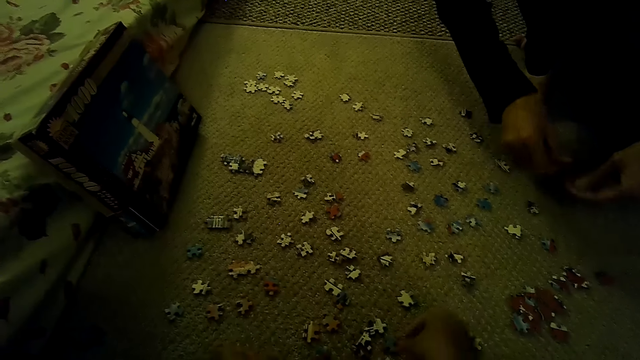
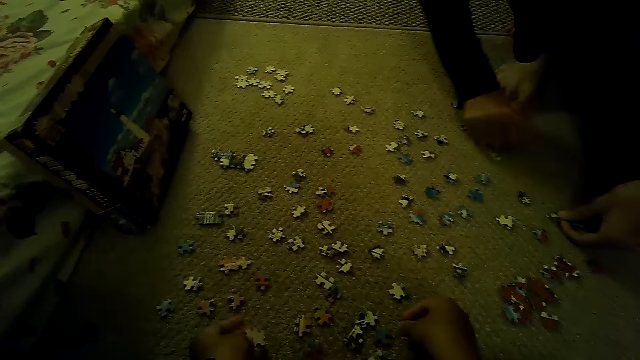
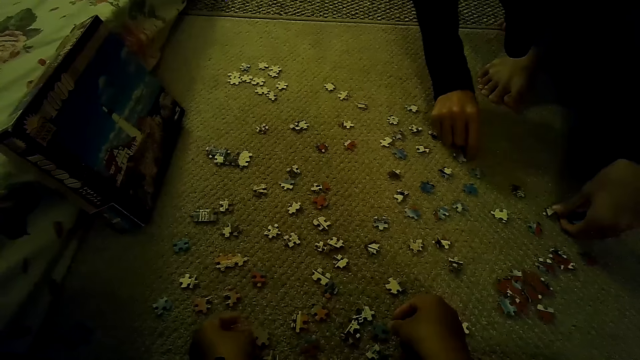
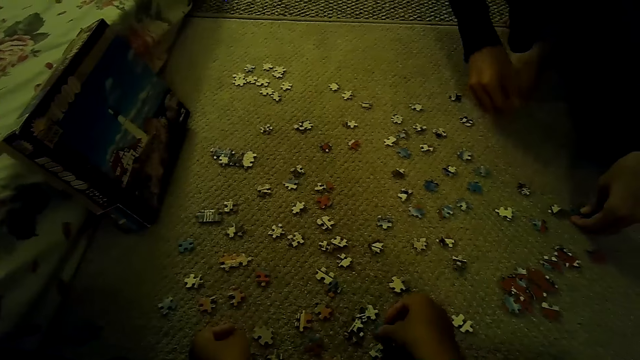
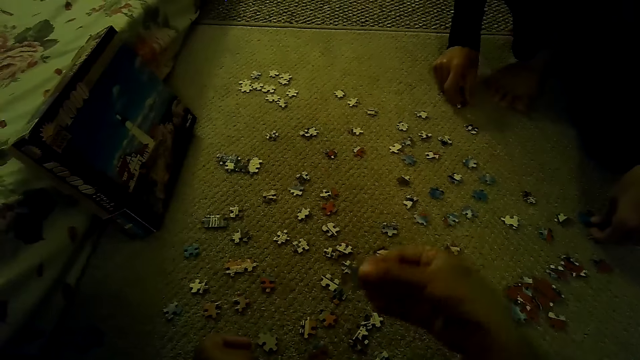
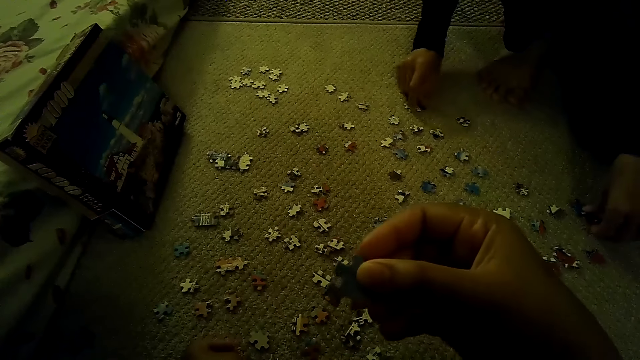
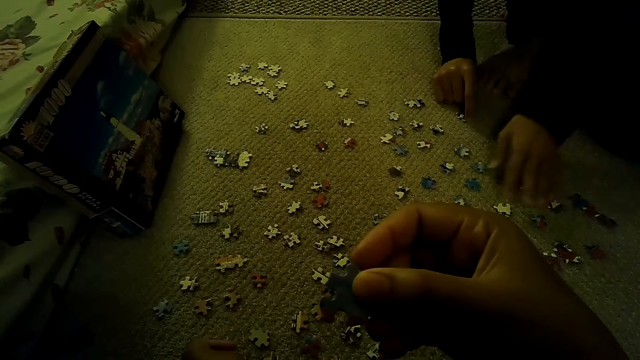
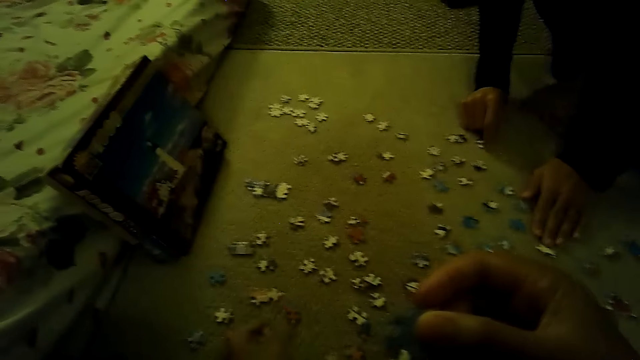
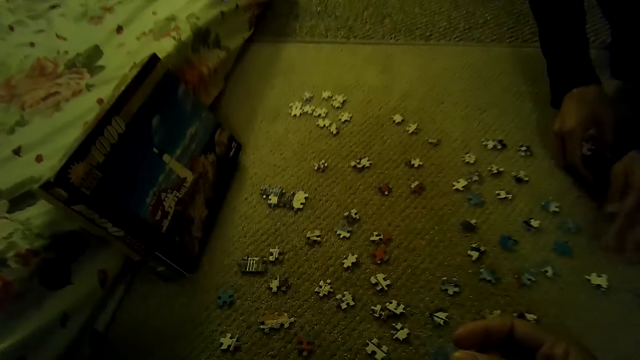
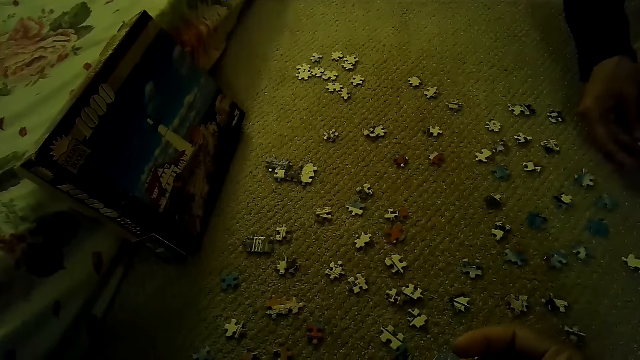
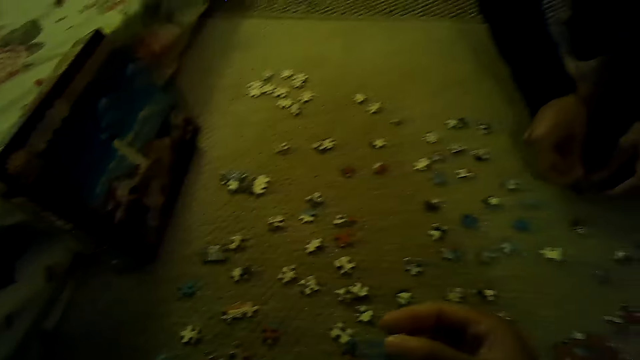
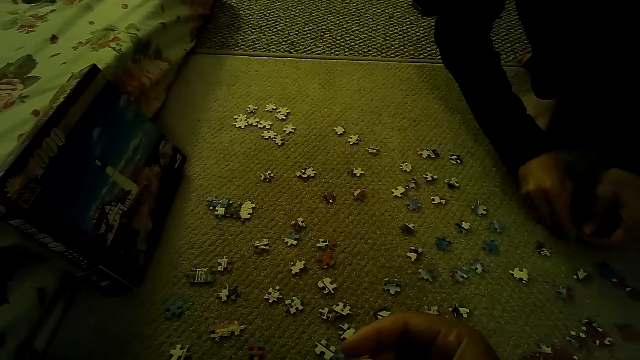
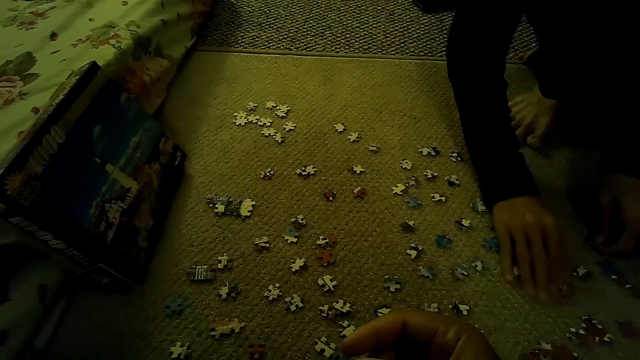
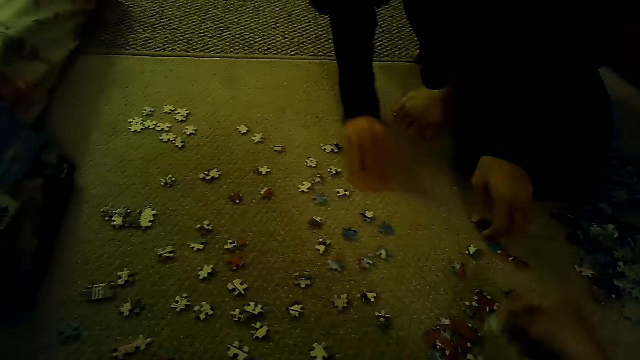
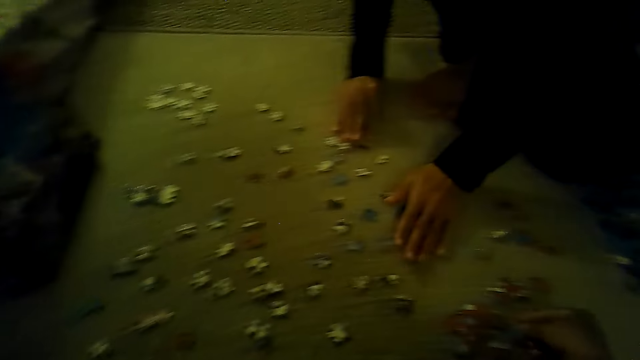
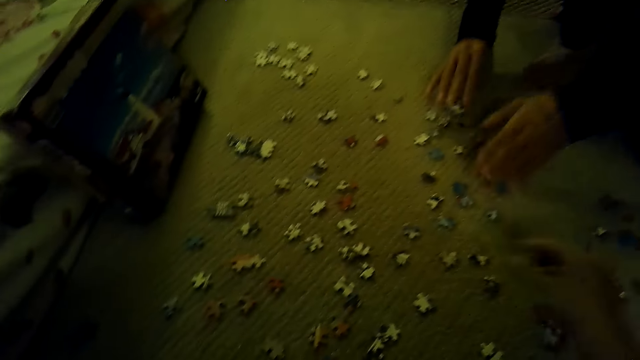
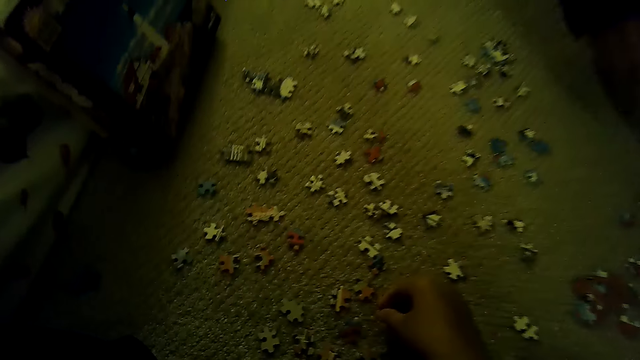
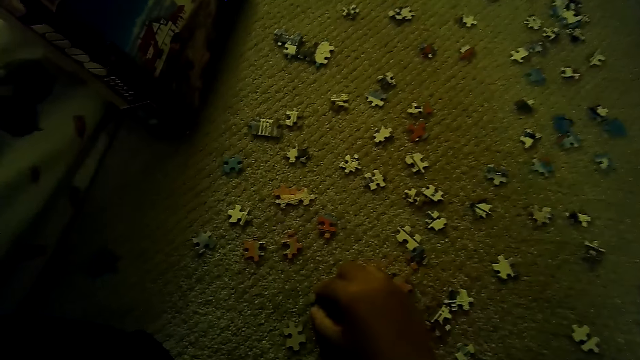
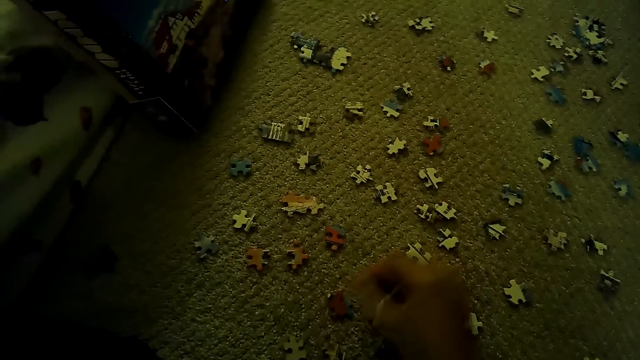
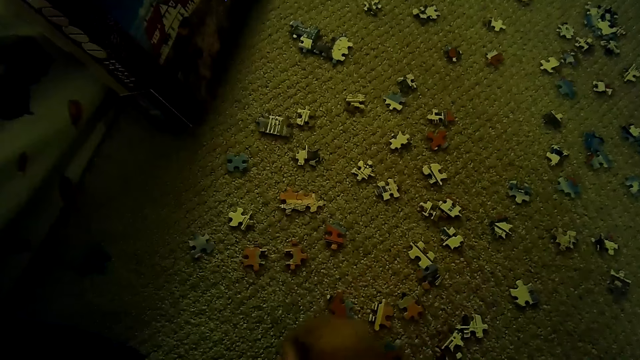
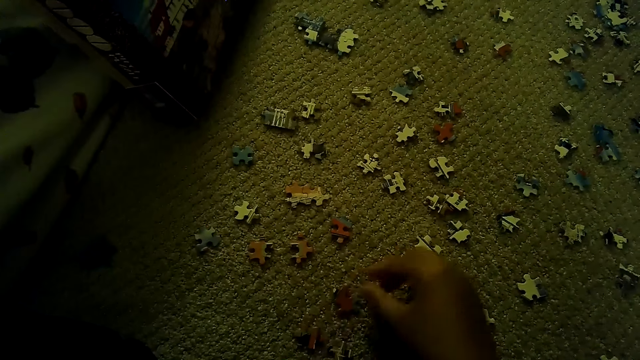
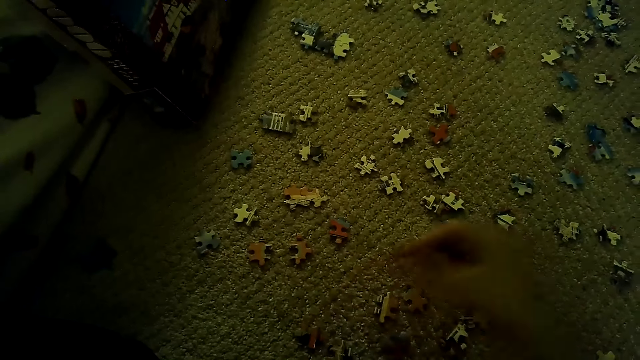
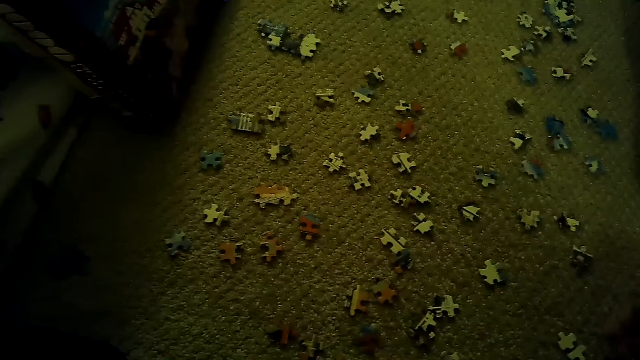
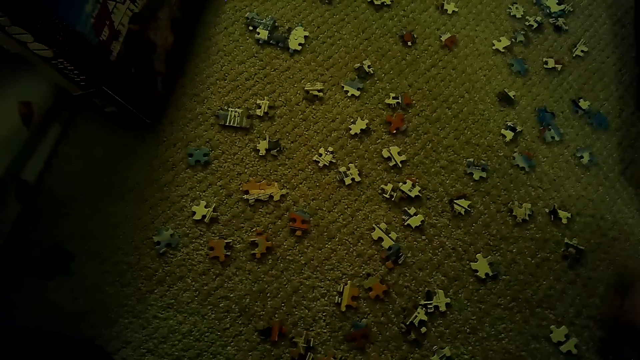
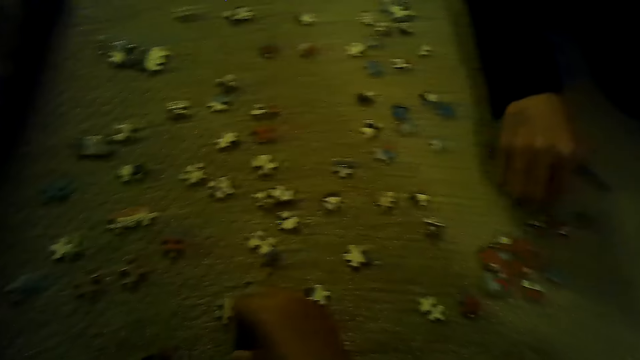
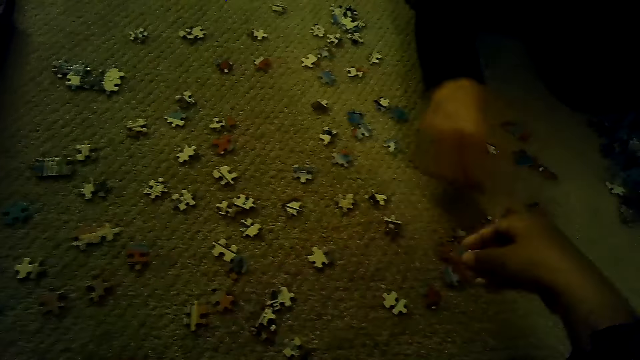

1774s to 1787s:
A man puts jigsaw puzzle pieces on the floor. The man separates the puzzle pieces. The camera wearer stares at the jigsaw puzzle piece. The man plays the jigsaw puzzle on the floor. The camera wearer plays the jigsaw puzzle on the floor. They separate the puzzle pieces.

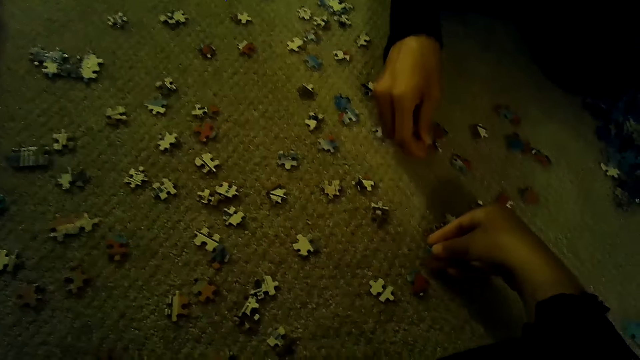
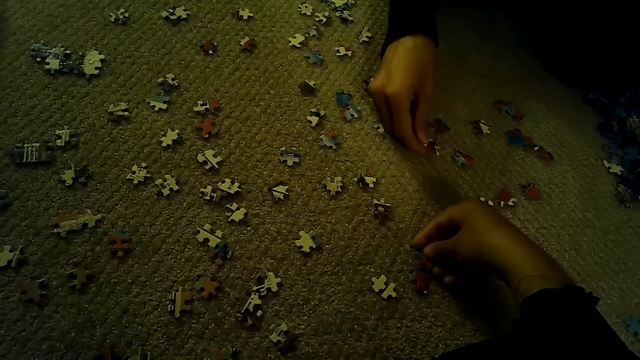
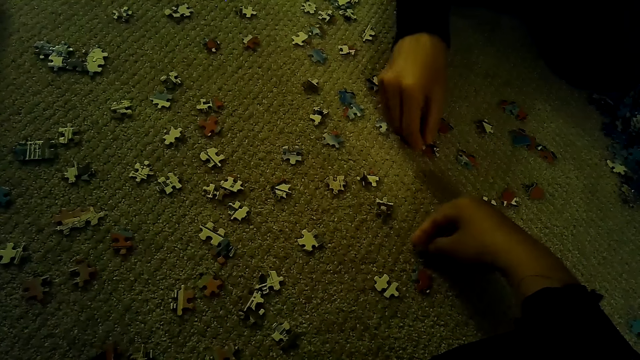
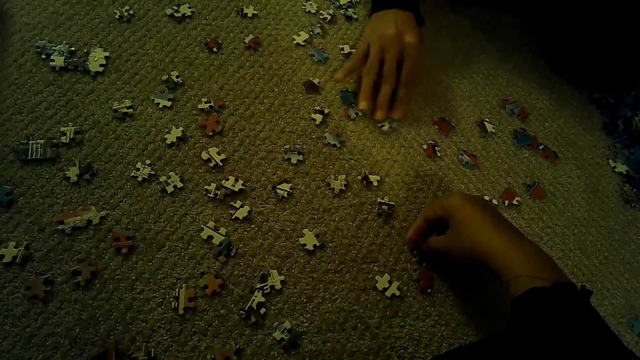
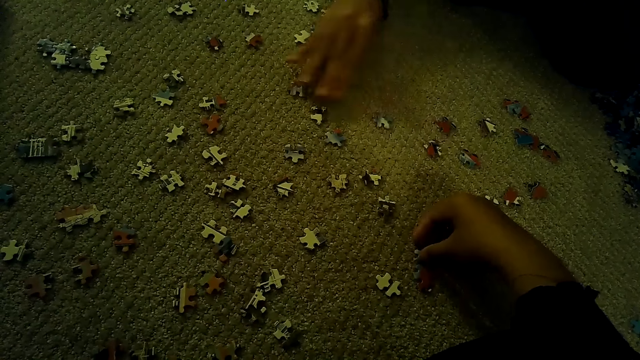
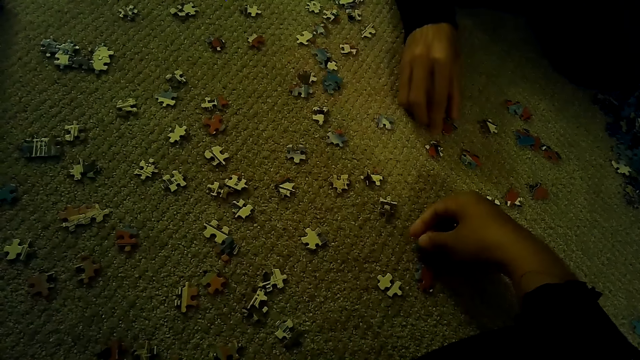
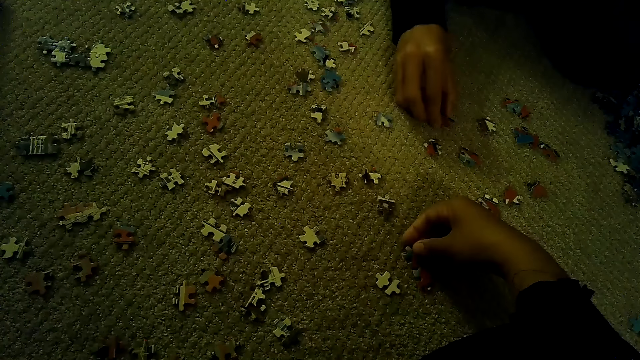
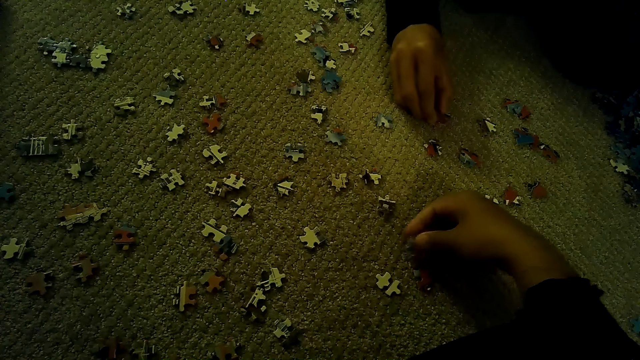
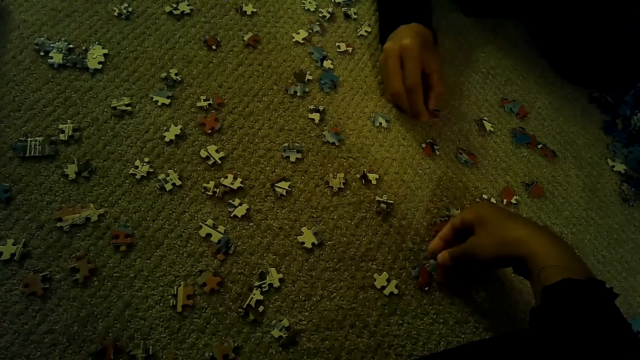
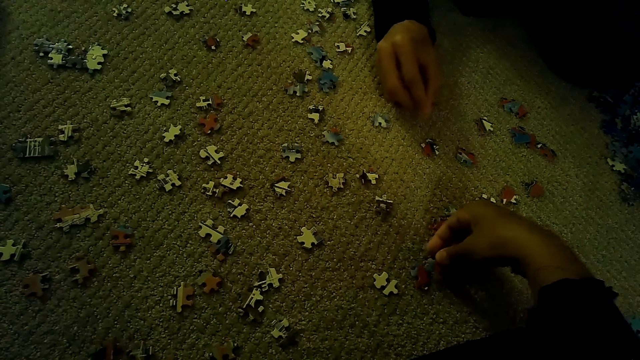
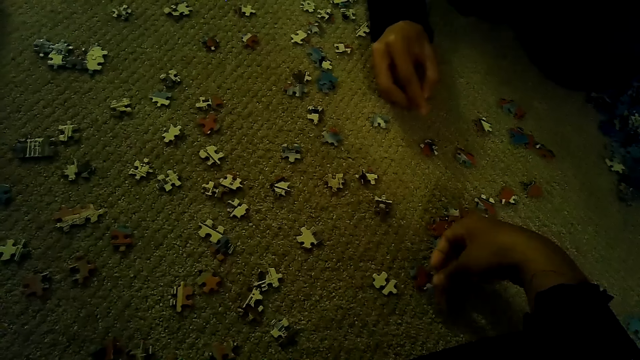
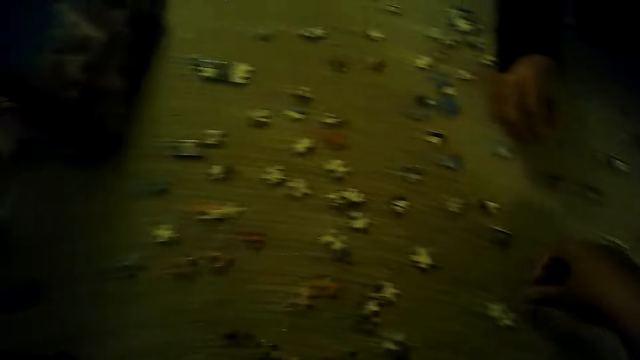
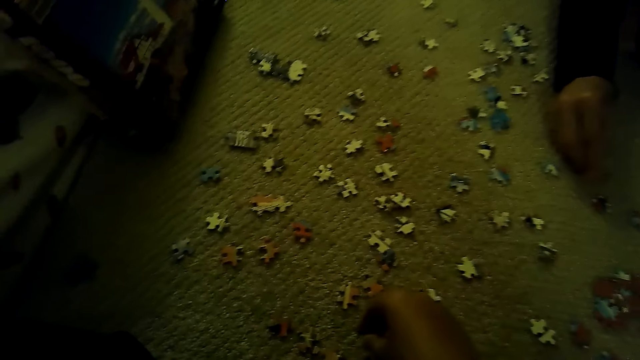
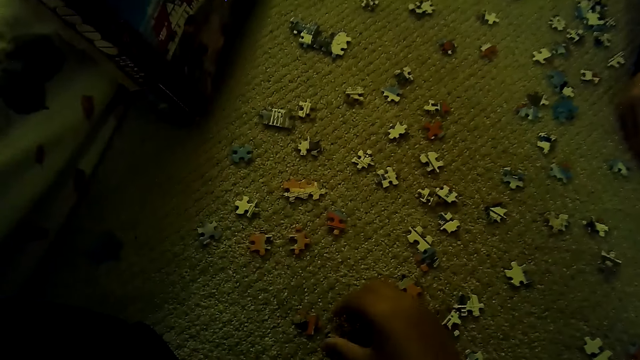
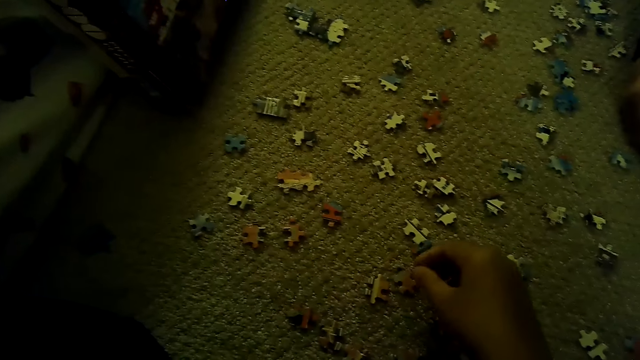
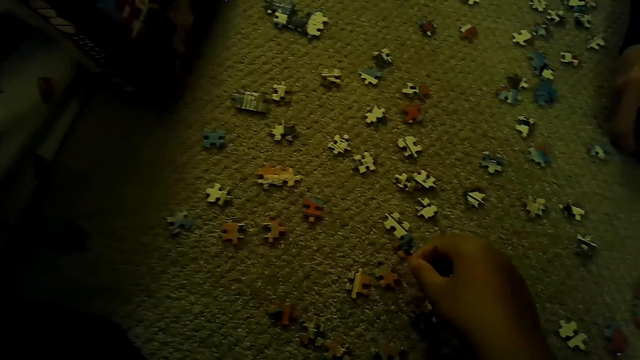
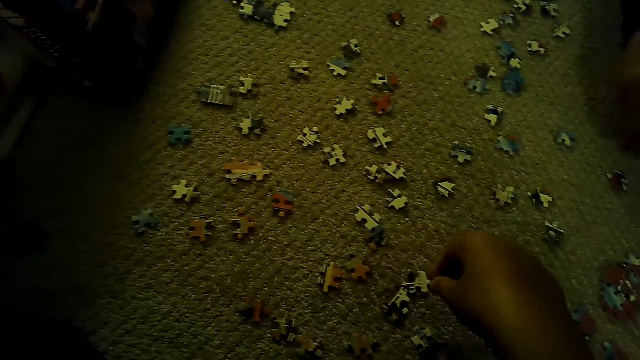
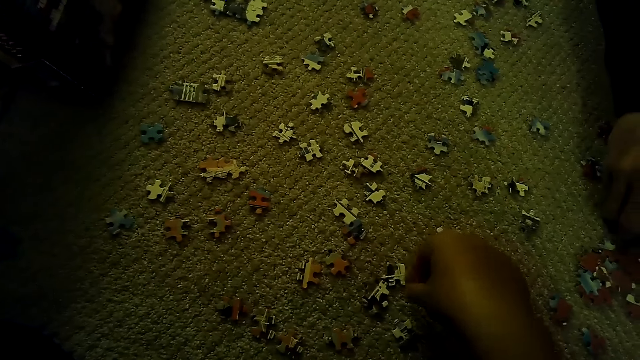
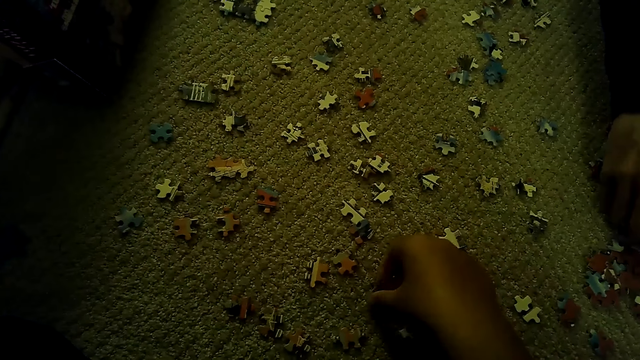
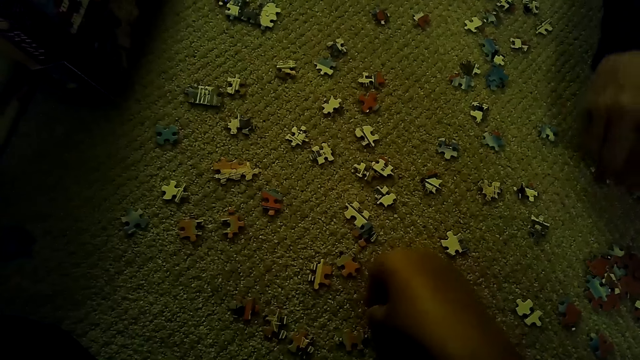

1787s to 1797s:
A person moves the puzzle pieces.
